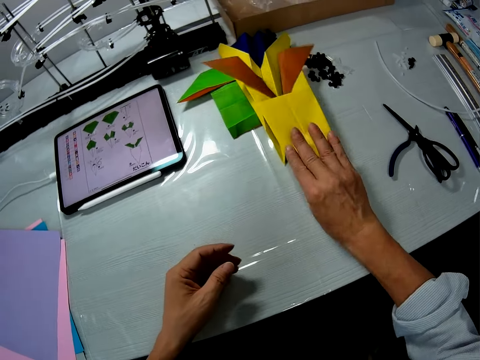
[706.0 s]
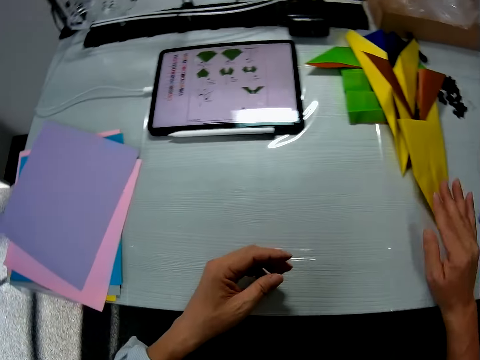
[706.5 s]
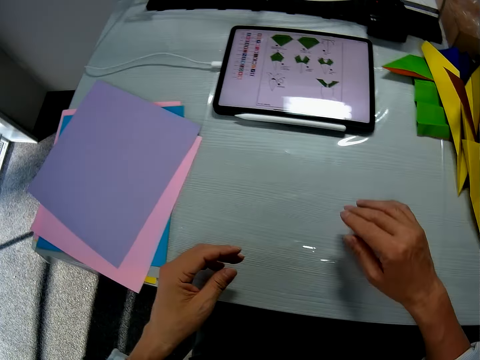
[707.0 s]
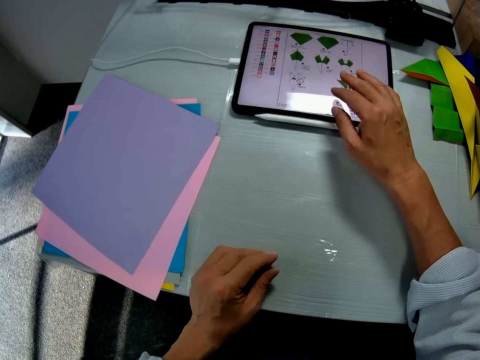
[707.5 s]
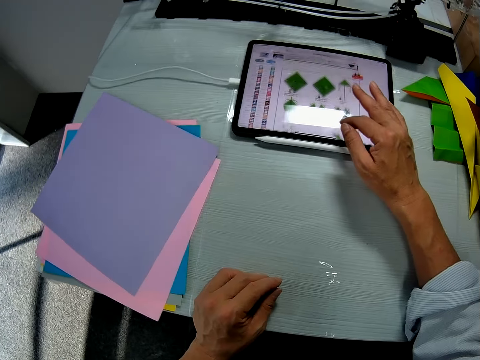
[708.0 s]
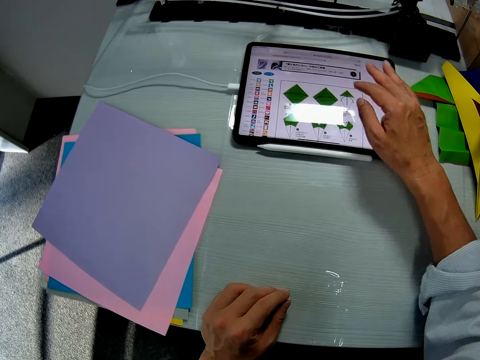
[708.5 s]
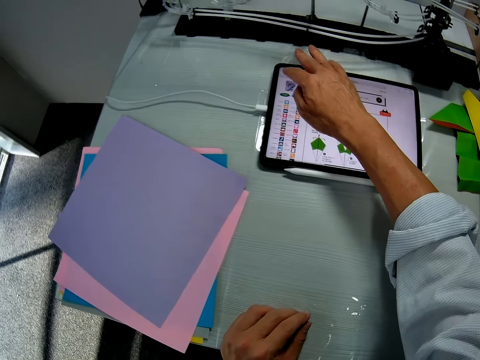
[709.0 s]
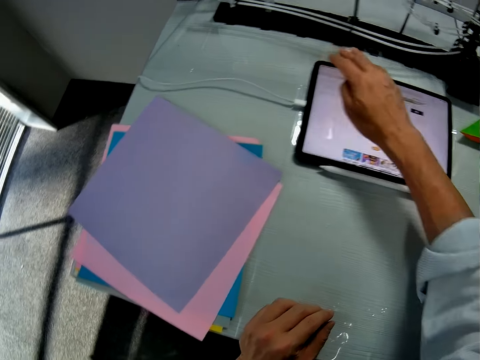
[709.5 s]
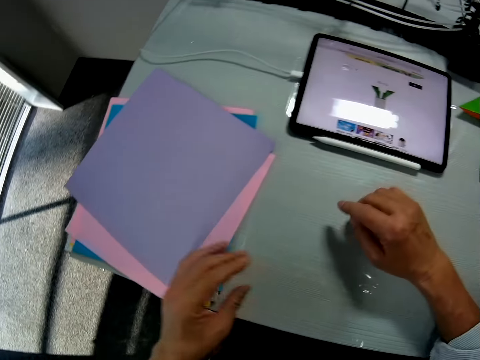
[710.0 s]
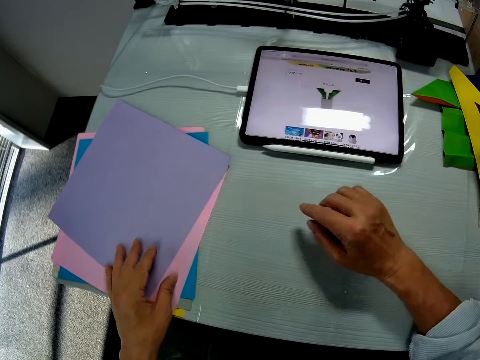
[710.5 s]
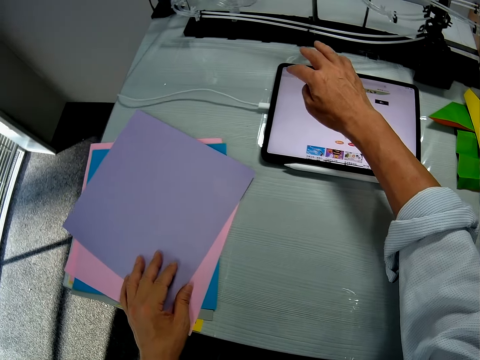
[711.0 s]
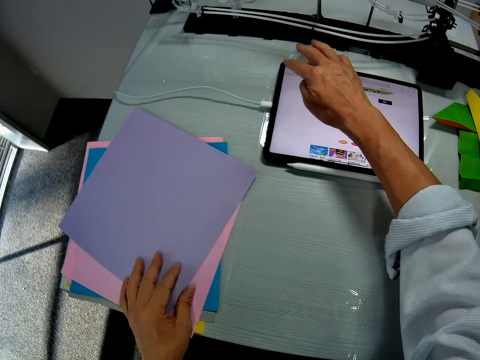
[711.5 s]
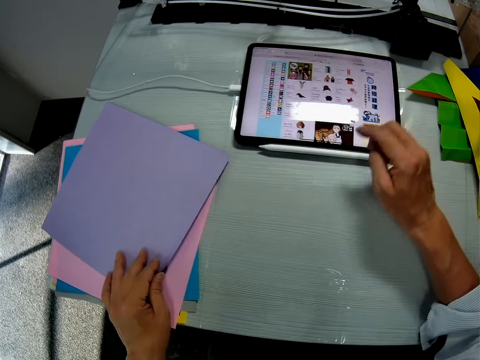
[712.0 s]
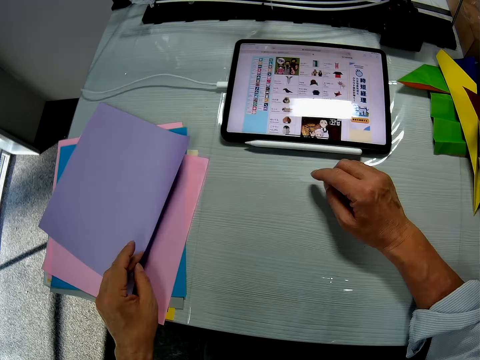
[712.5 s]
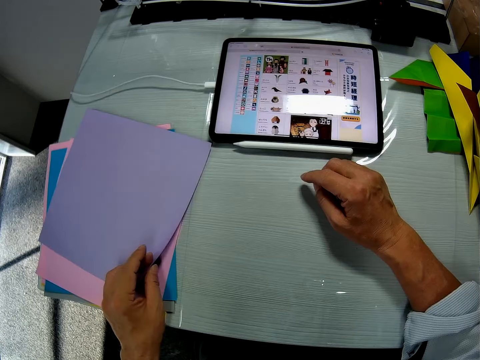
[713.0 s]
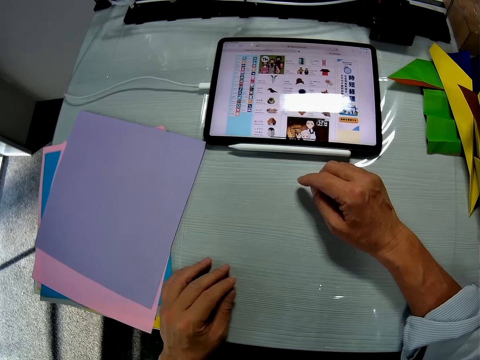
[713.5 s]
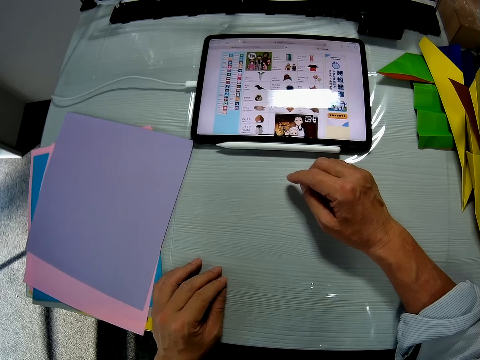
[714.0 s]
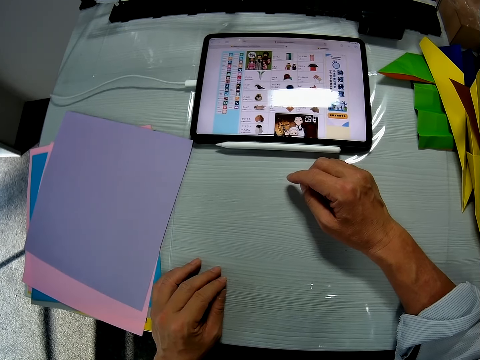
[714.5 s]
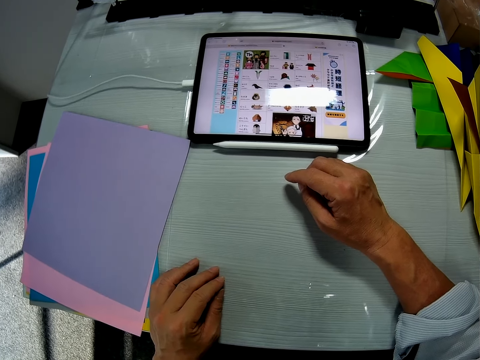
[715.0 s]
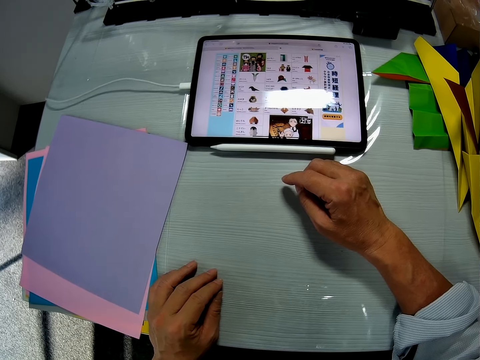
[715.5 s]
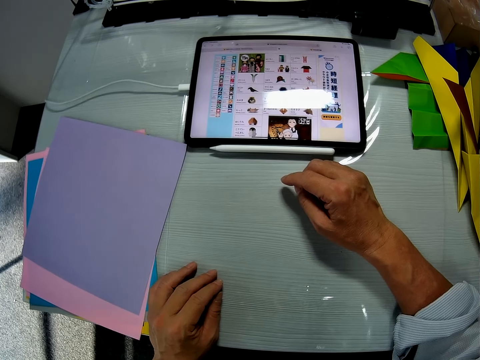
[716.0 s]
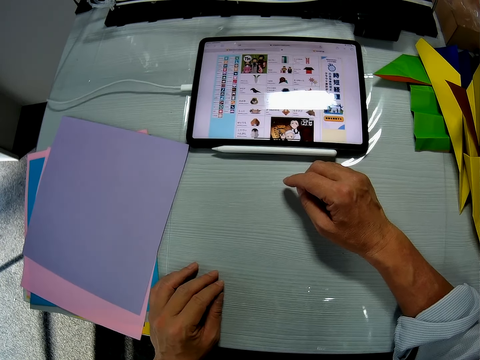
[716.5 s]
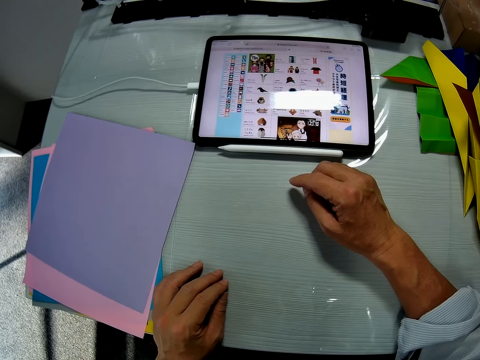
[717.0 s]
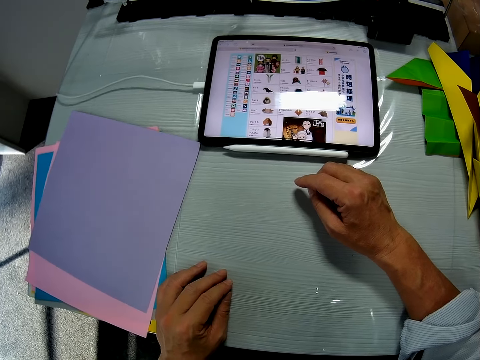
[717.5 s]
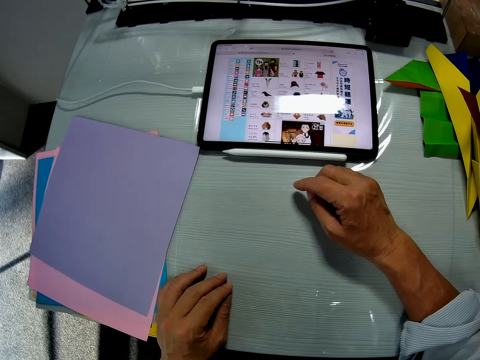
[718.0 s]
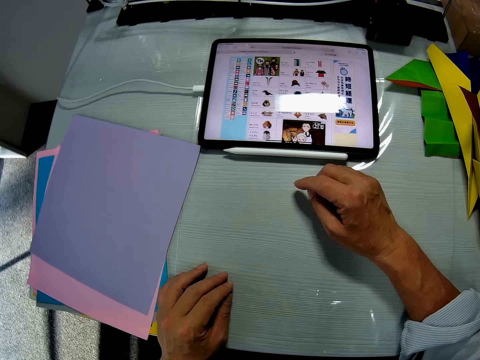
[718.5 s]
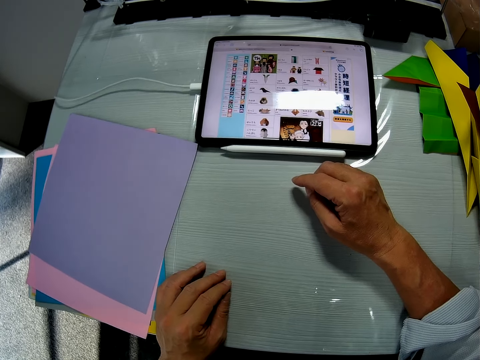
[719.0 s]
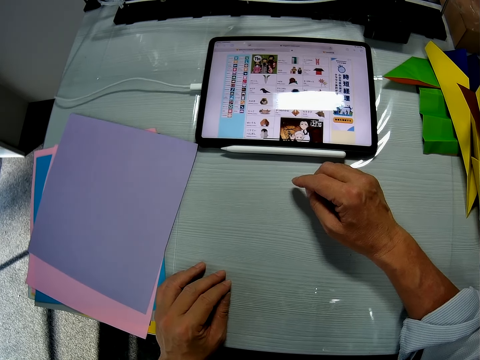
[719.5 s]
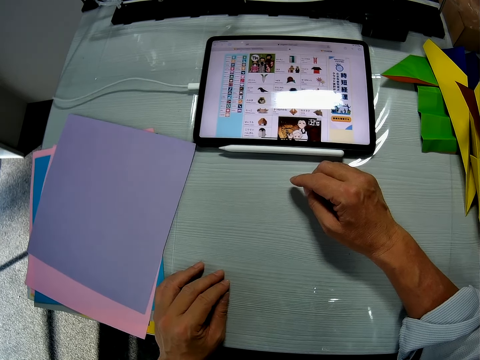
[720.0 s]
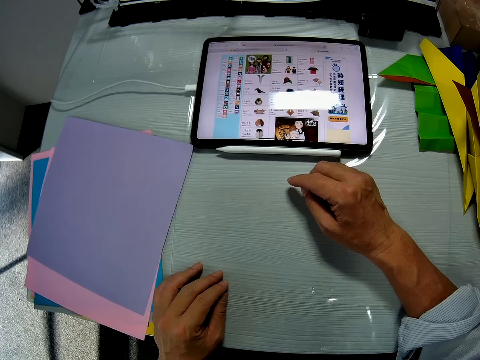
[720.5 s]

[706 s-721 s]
The camera wearer operates the tab on the table with his right hand. He touches the craft paper with his left hand. He places his hands on the table. He steers the tab.

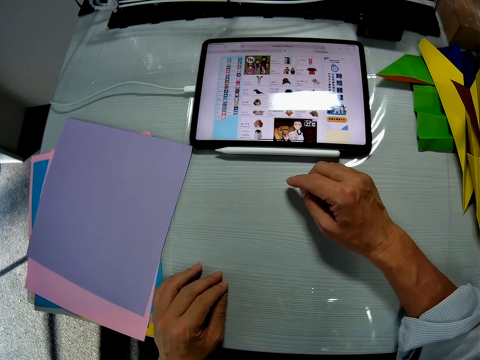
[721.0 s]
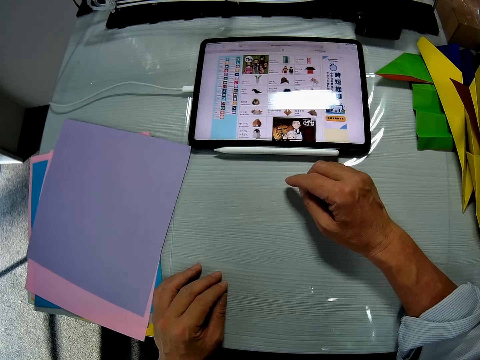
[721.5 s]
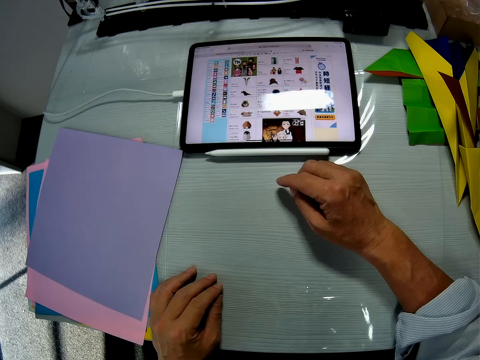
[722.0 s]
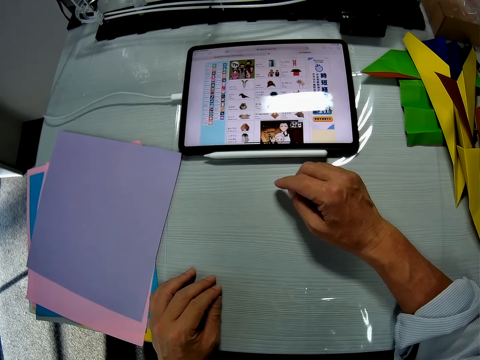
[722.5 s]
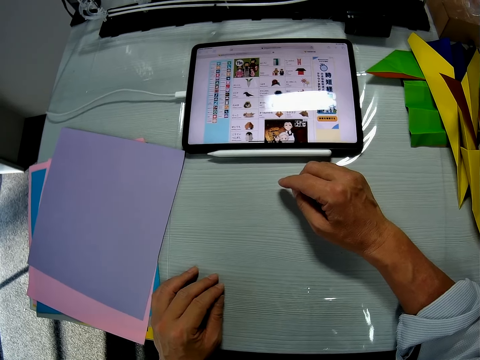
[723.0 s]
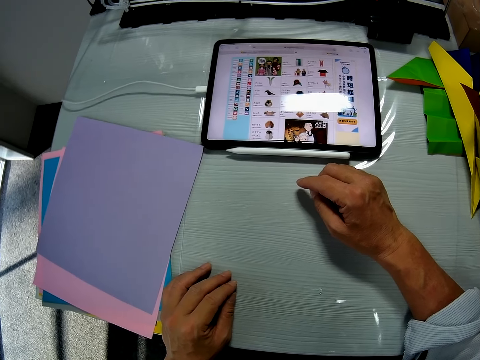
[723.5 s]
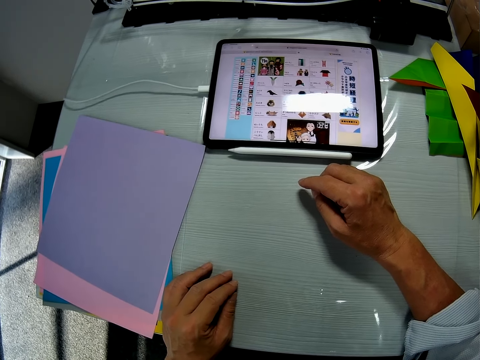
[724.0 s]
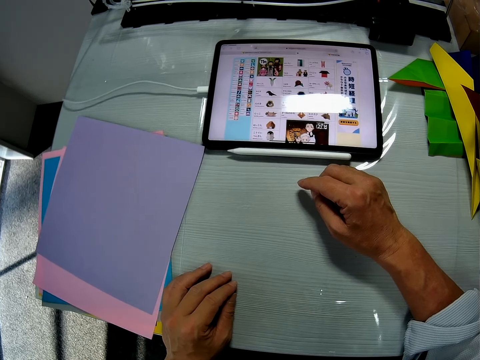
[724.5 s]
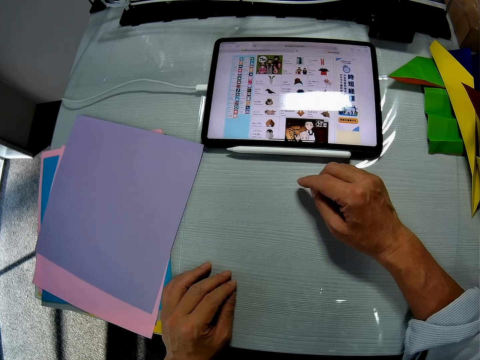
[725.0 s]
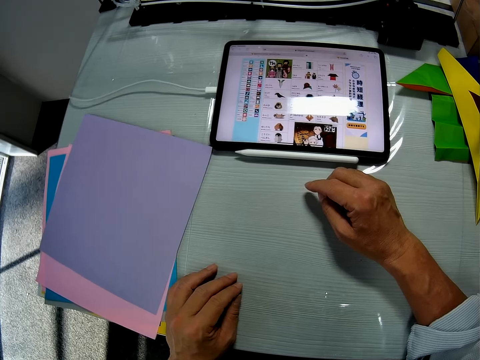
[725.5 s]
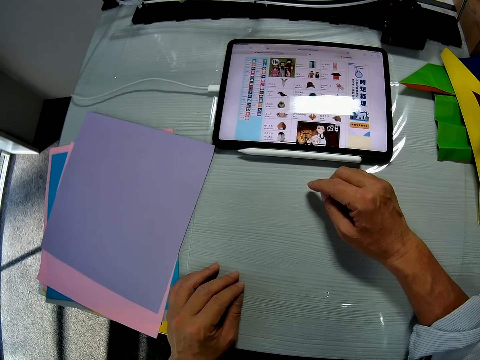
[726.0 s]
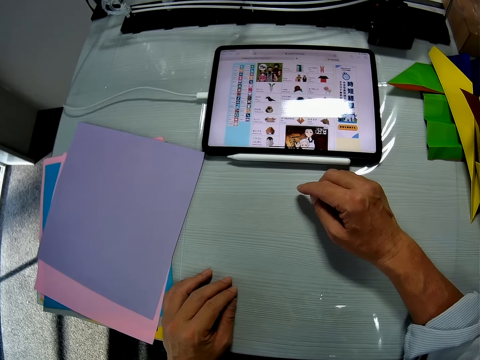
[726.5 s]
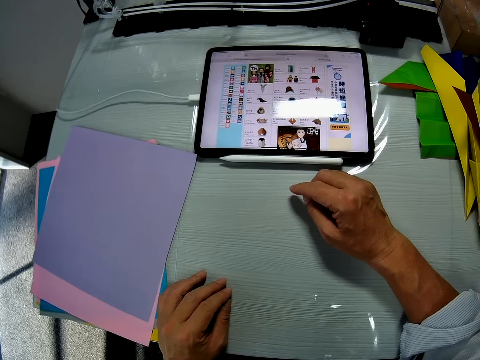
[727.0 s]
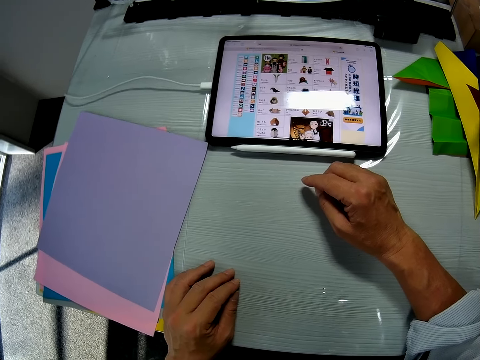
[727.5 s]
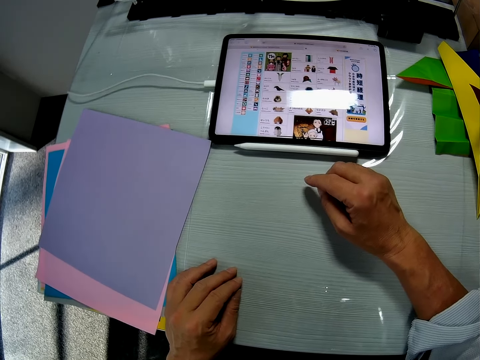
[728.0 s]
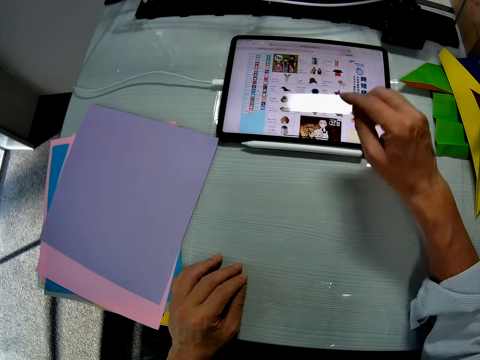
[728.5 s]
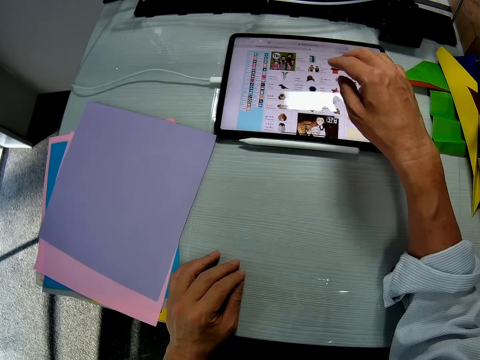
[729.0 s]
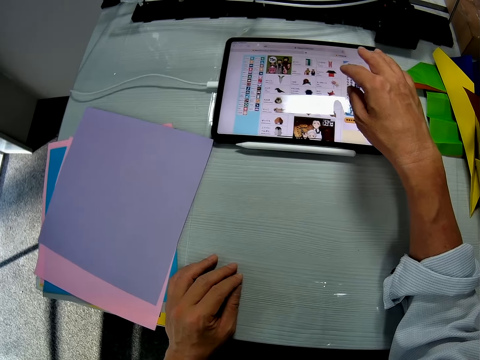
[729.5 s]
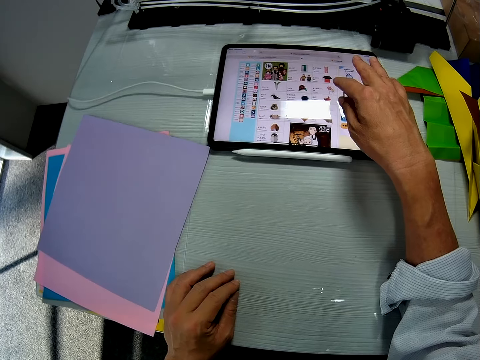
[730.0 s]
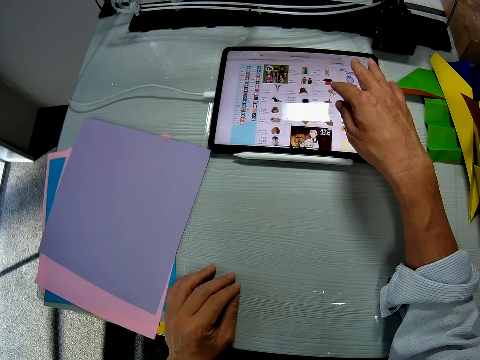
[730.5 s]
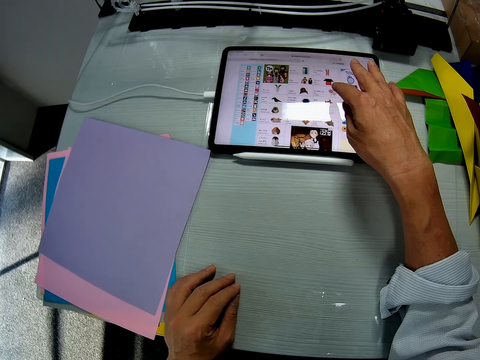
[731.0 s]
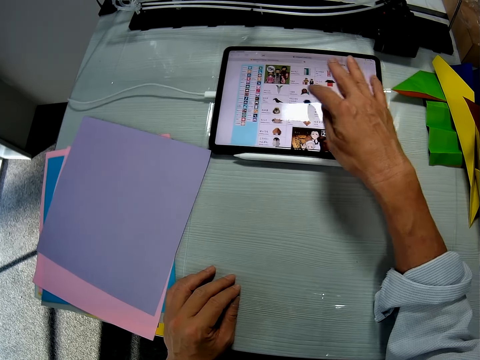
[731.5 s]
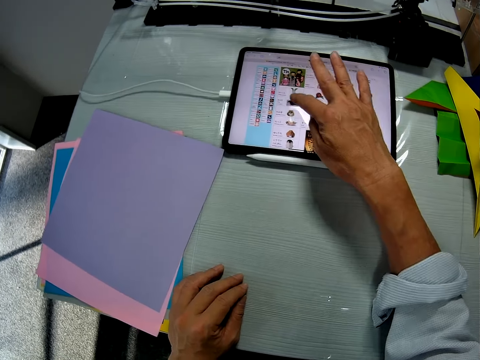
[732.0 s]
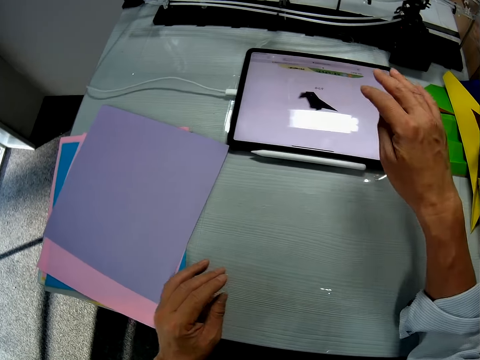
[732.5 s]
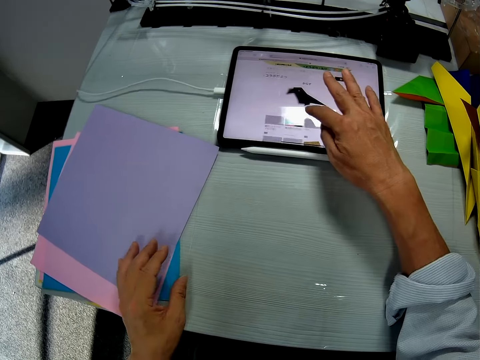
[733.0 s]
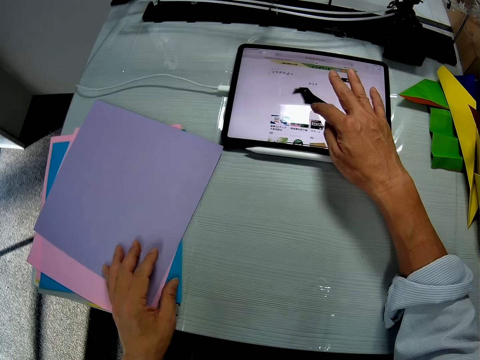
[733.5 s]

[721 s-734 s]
The camera wearer operates the tab on the table with his right hand. He touches the tab.
